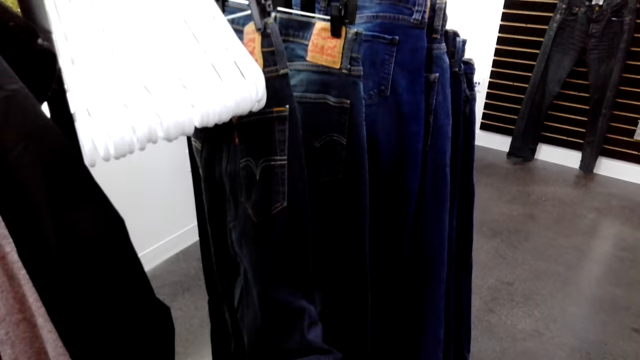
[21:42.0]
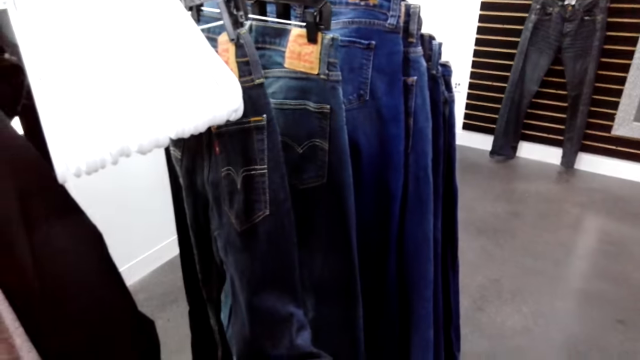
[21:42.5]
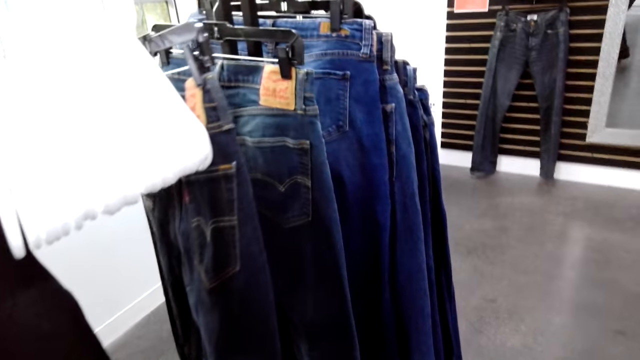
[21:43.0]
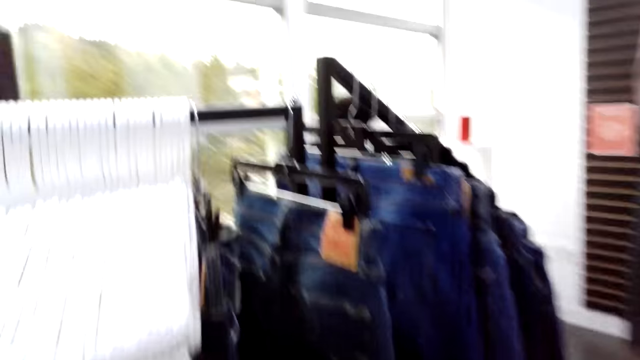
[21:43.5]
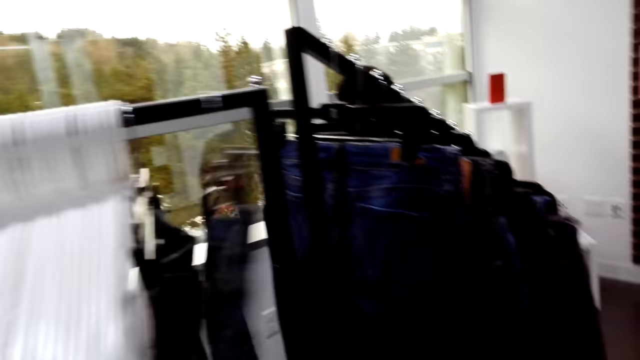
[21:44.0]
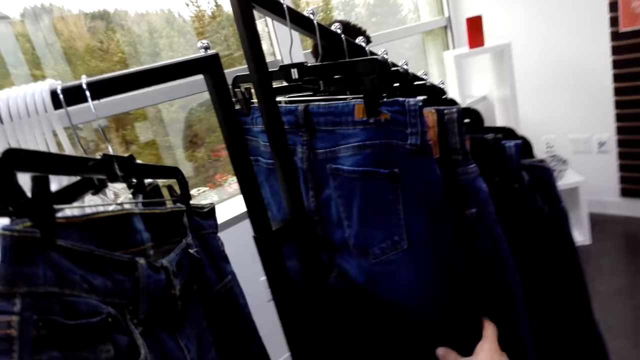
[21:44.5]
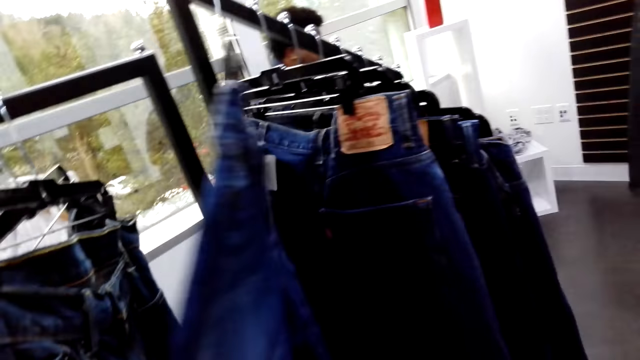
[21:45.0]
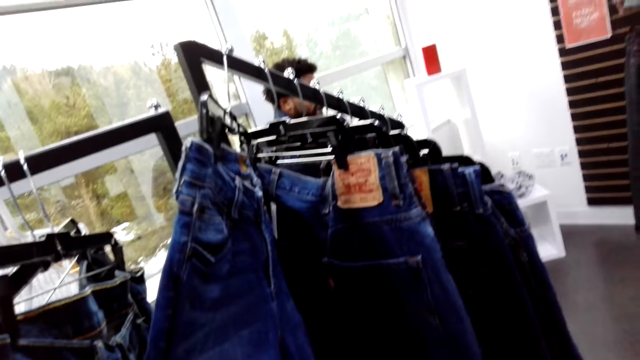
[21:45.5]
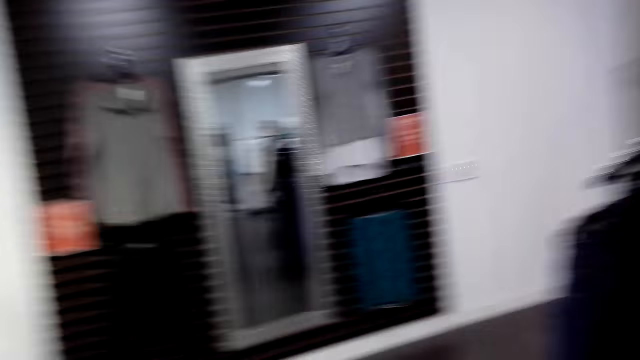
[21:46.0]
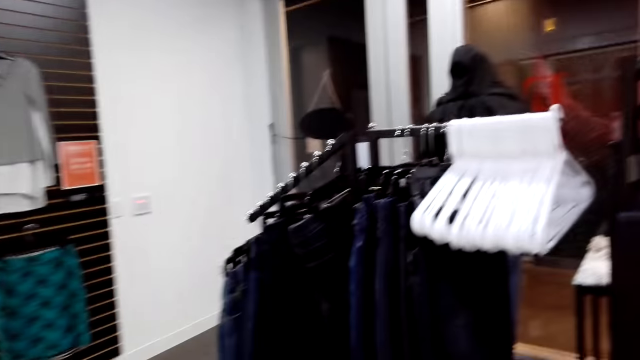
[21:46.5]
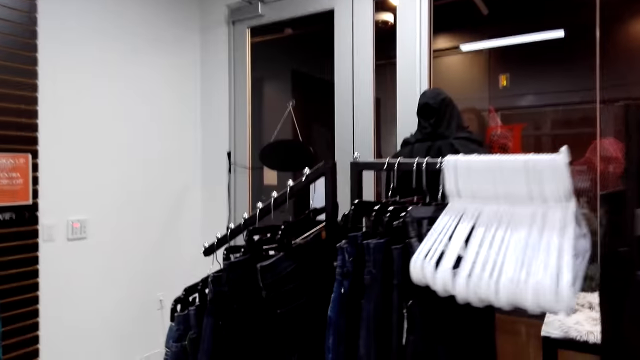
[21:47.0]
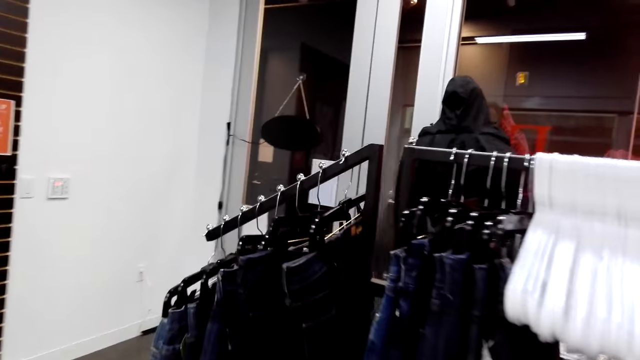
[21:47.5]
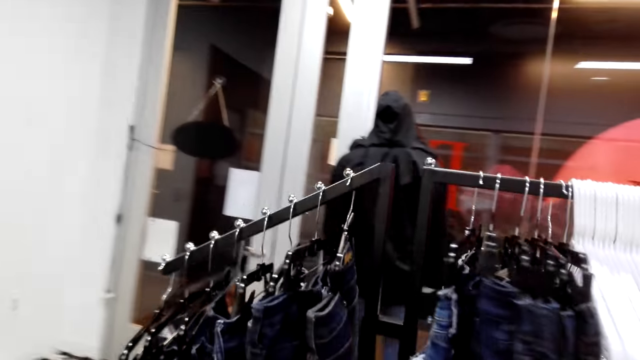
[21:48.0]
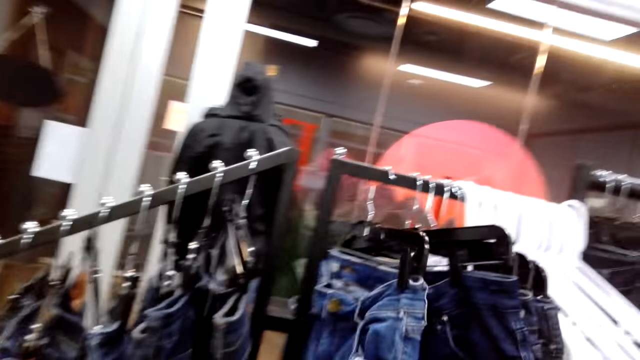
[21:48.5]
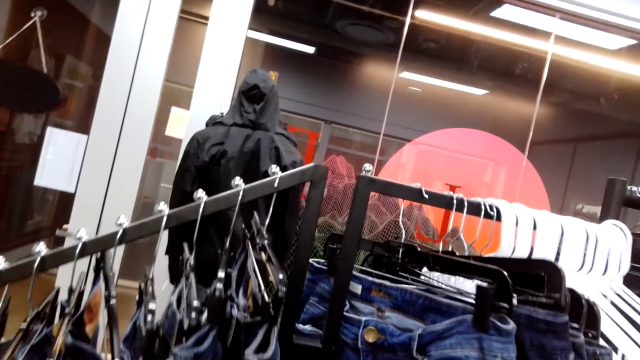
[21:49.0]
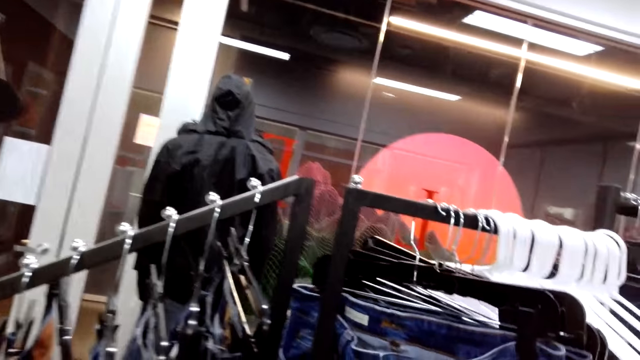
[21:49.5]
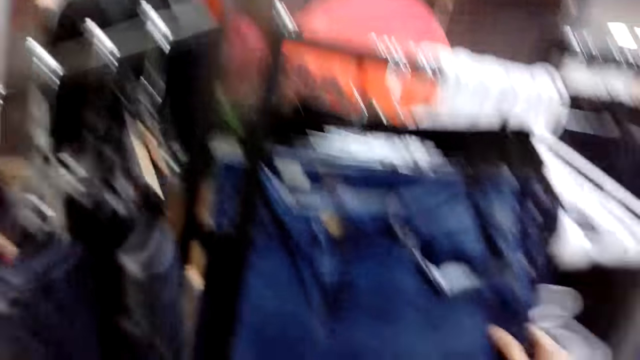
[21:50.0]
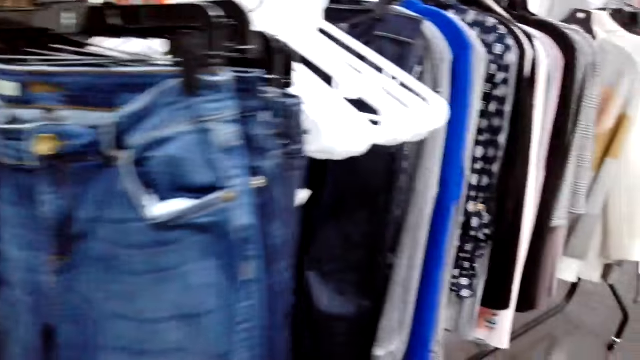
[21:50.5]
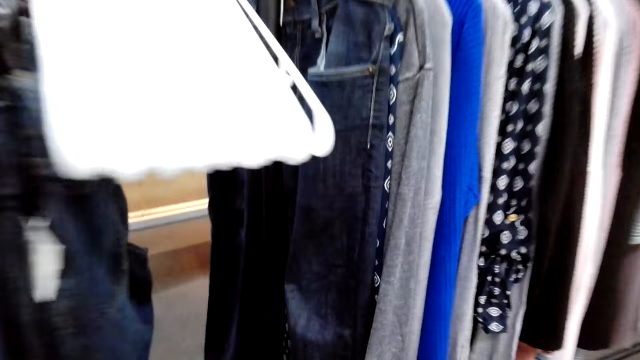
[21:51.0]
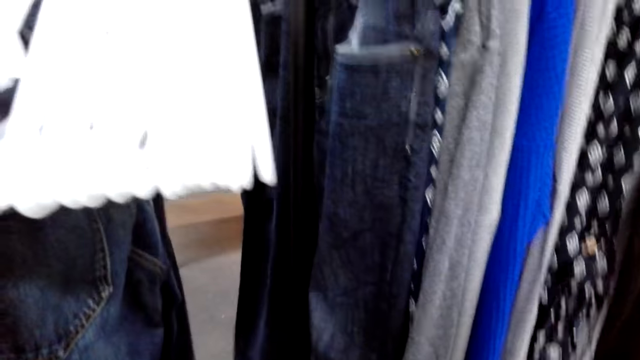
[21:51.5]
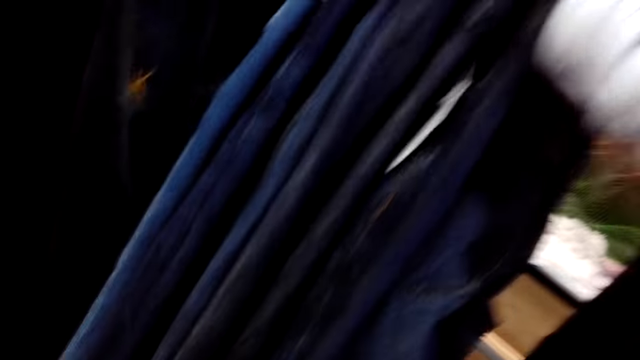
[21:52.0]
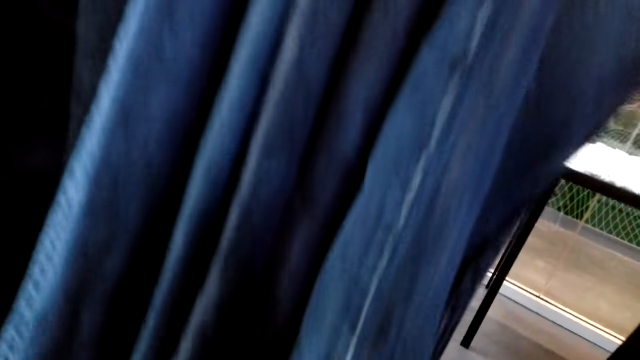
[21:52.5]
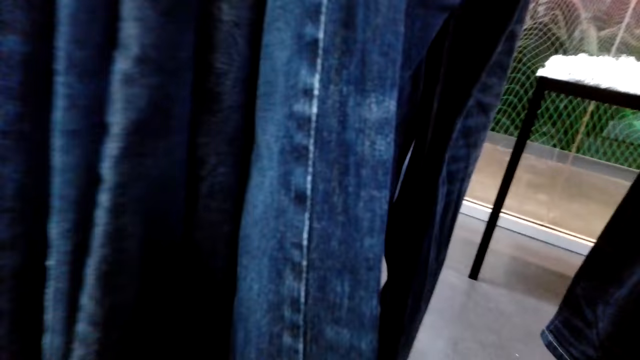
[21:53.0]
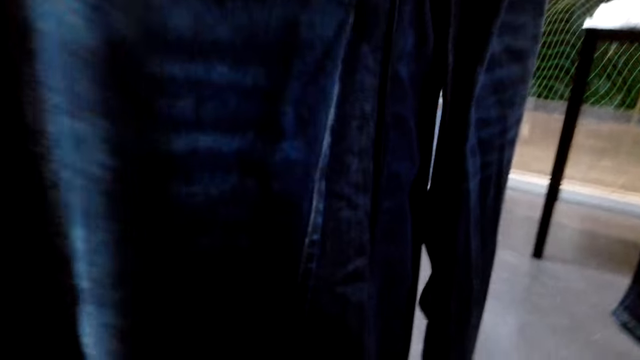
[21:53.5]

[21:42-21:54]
The camera wearer moves clothing pieces. They turn right, walk forward, hum a tune, move clothing, and squat.

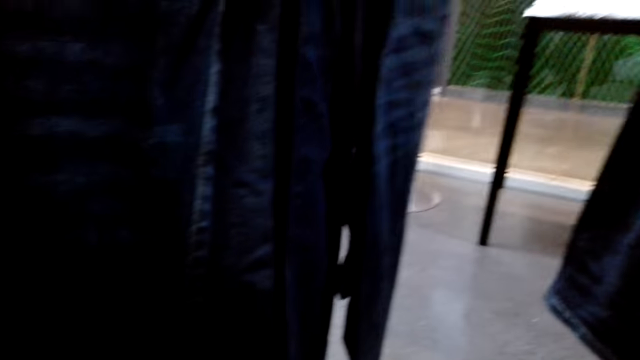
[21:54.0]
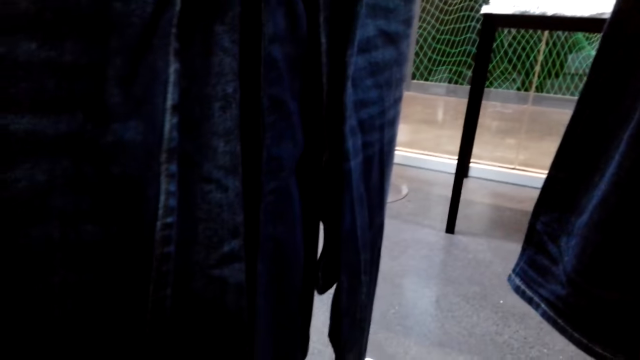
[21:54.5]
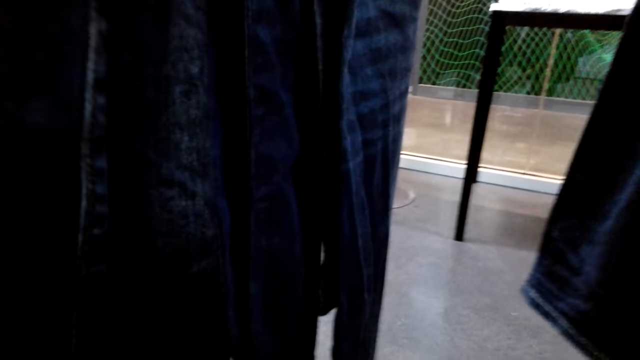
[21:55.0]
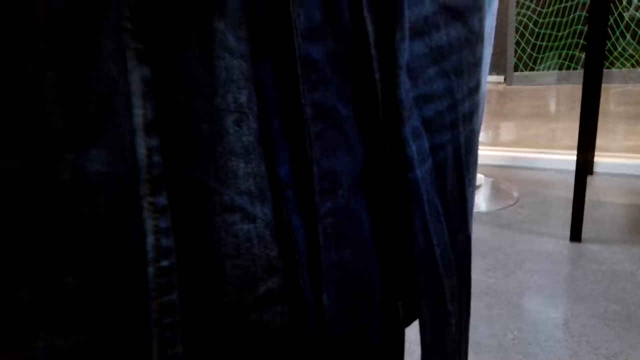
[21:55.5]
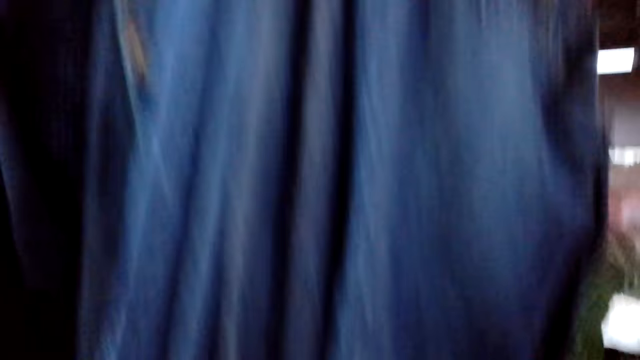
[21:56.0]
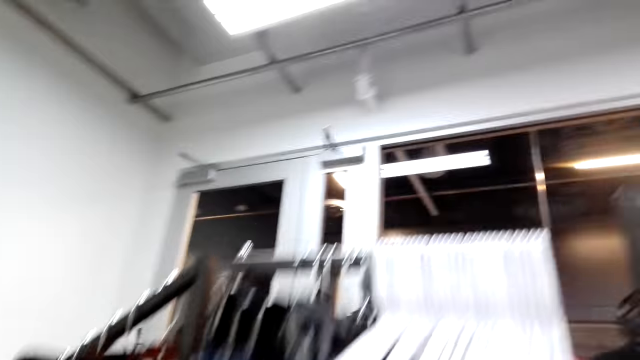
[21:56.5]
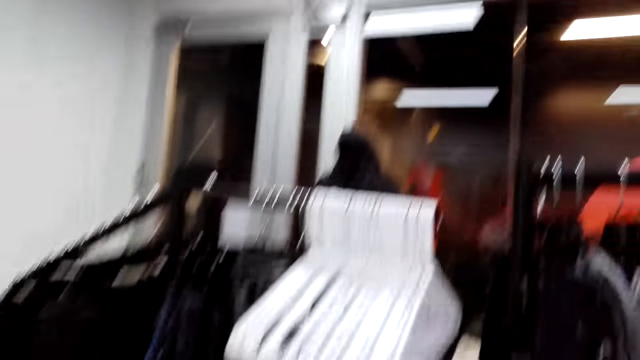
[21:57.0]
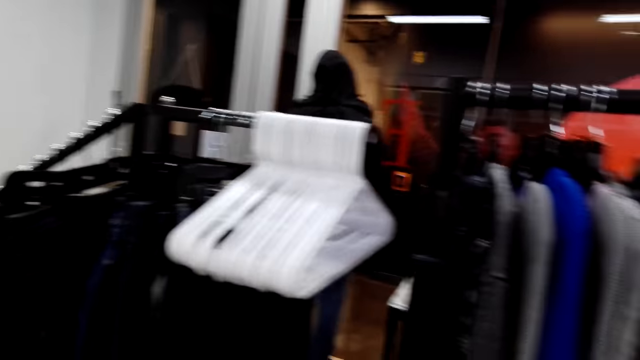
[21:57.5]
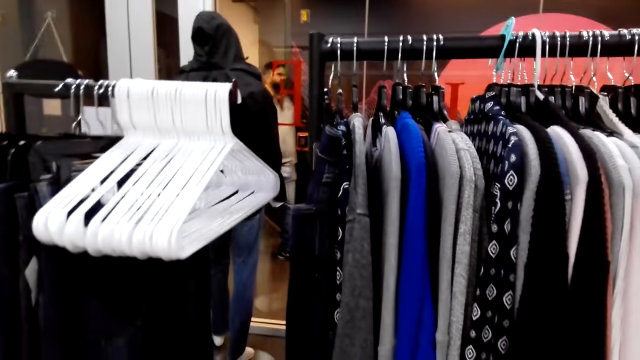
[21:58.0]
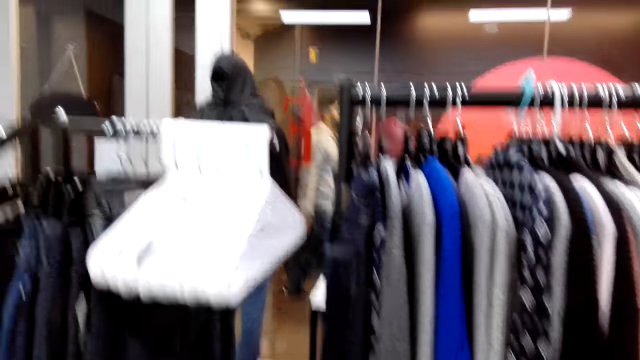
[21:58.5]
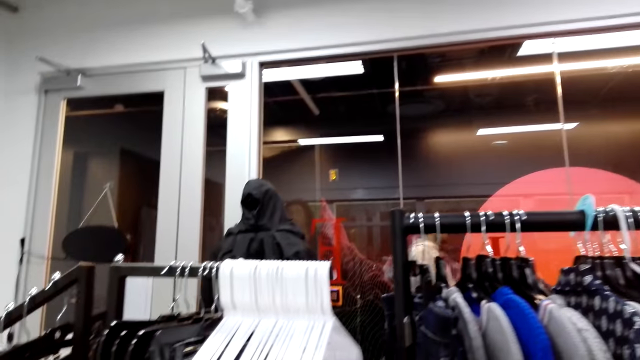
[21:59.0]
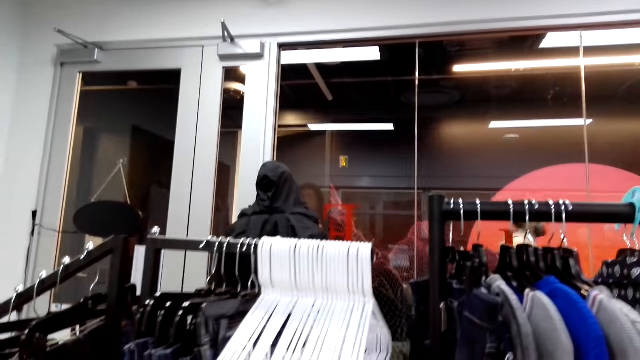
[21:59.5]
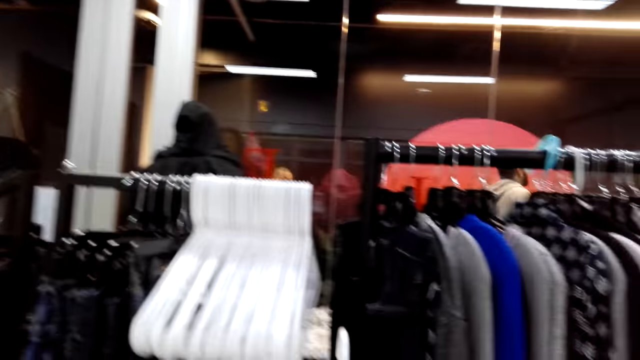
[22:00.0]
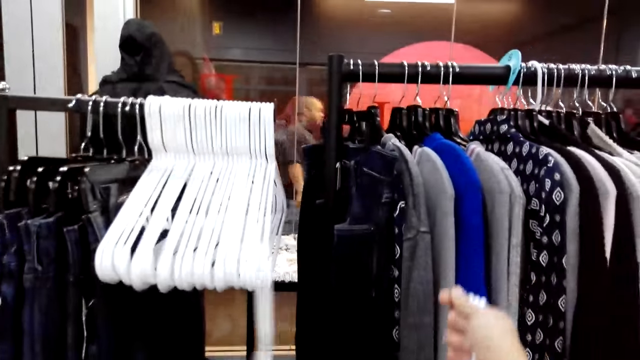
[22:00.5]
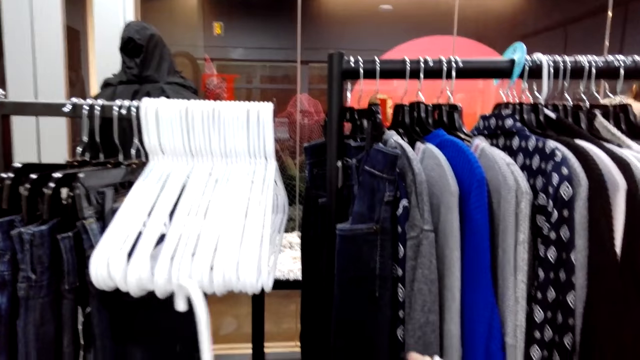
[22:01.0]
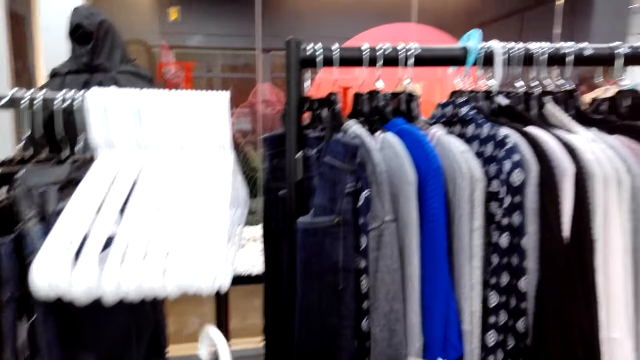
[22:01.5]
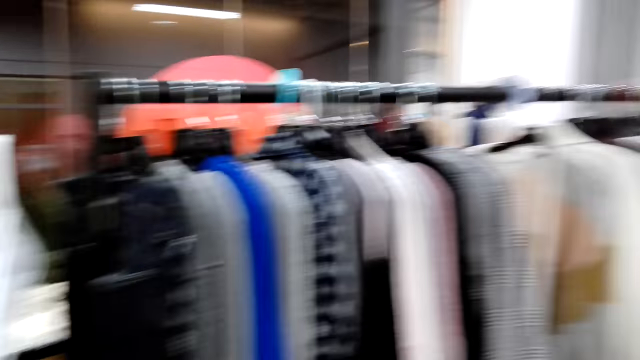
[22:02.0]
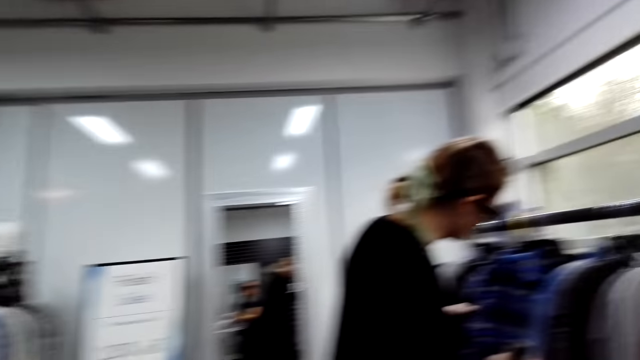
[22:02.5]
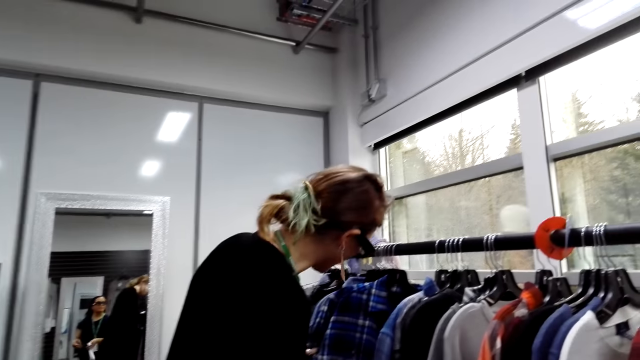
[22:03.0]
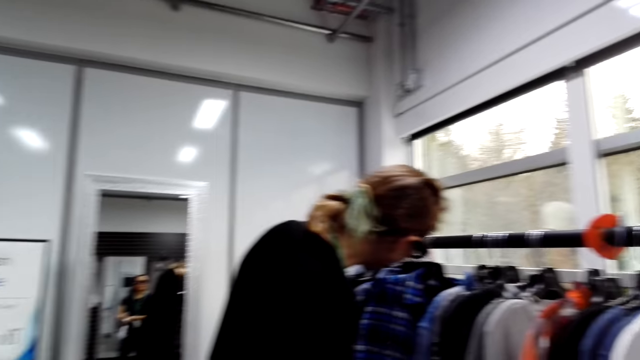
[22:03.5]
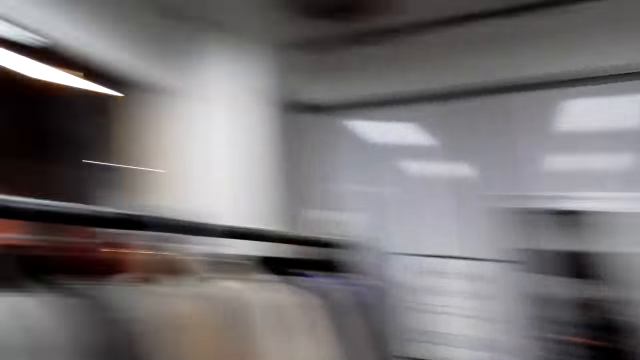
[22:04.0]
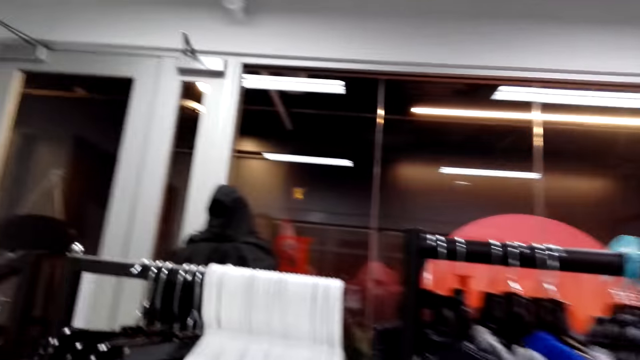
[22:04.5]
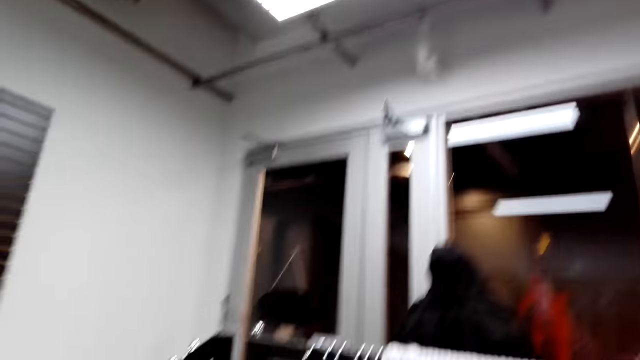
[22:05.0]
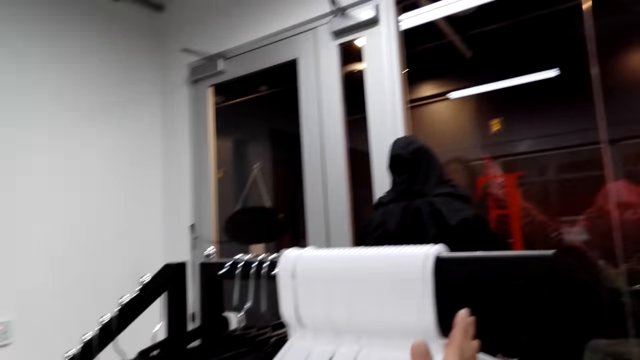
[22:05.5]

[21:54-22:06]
The camera wearer stands up. They move a hand. A woman holds the hanger on the hand. The woman speaks and moves clothing. The camera wearer laughs.
